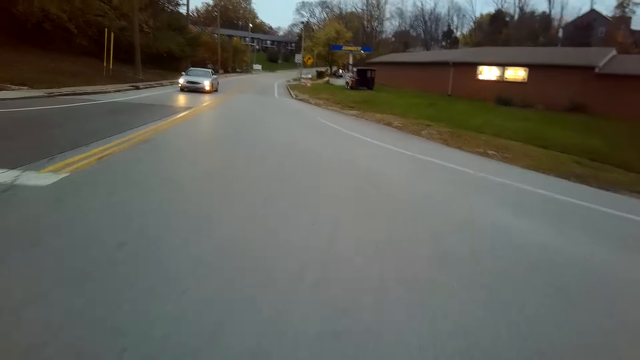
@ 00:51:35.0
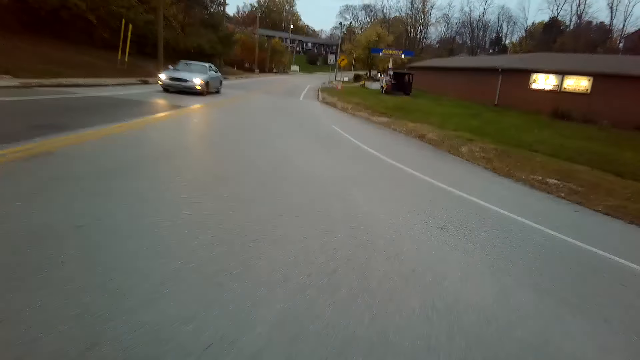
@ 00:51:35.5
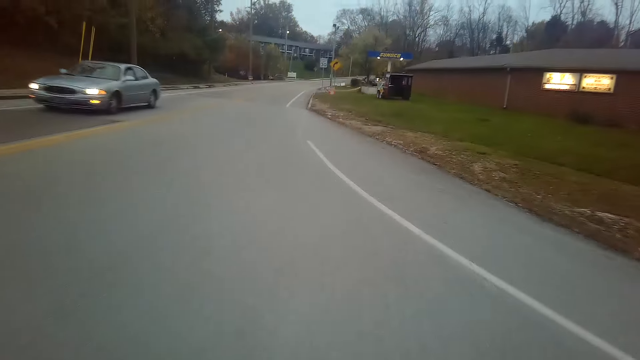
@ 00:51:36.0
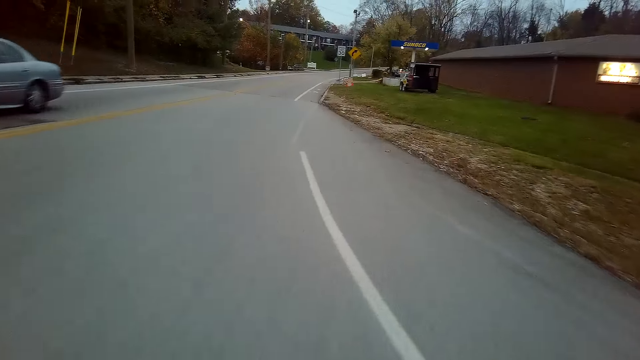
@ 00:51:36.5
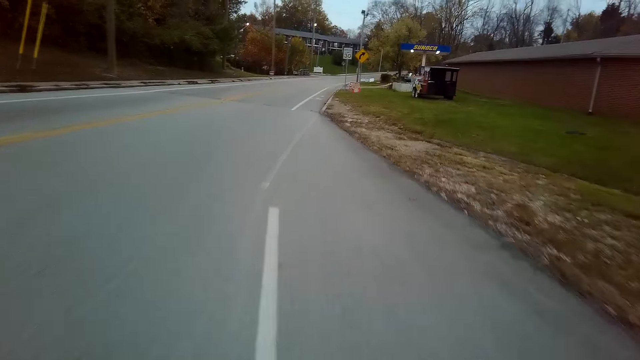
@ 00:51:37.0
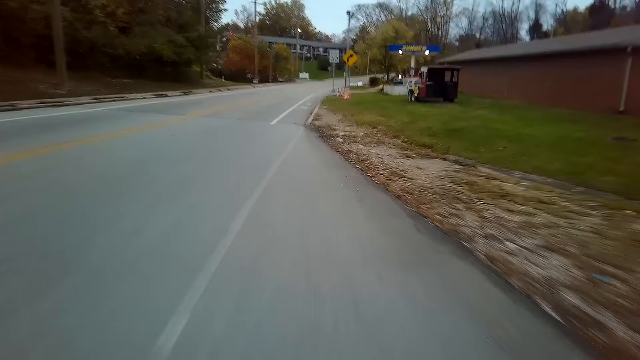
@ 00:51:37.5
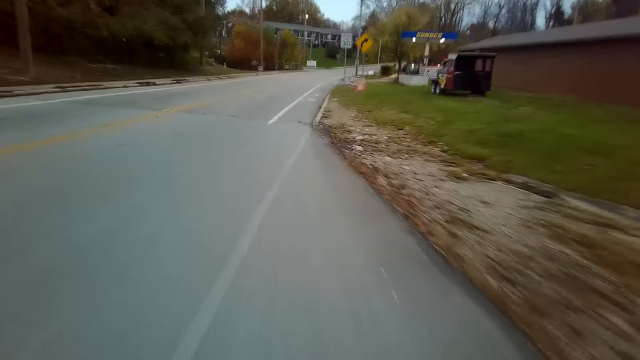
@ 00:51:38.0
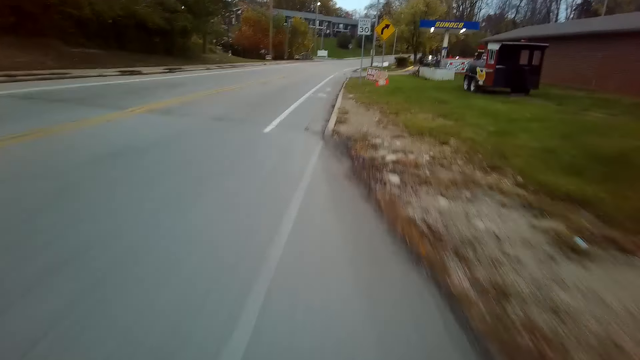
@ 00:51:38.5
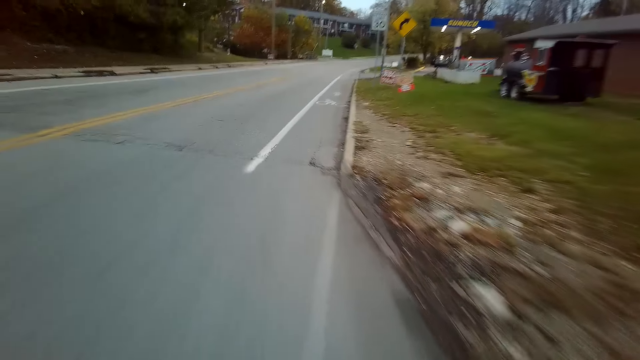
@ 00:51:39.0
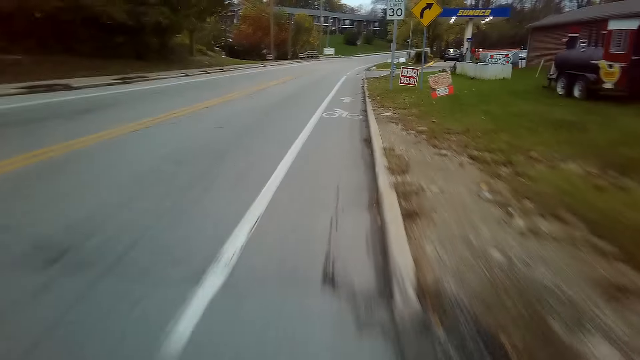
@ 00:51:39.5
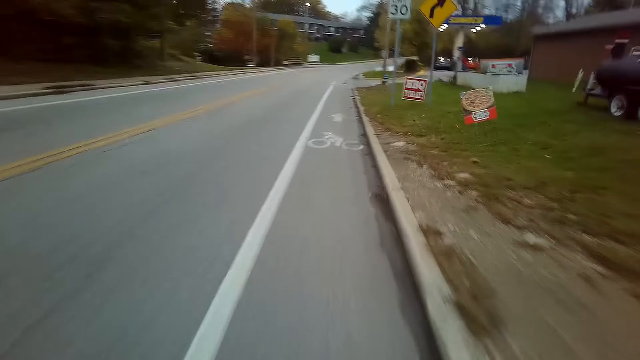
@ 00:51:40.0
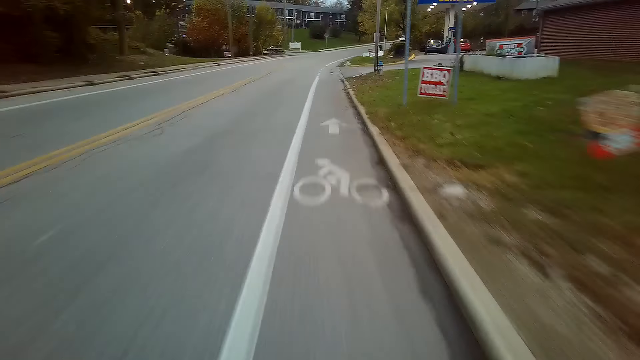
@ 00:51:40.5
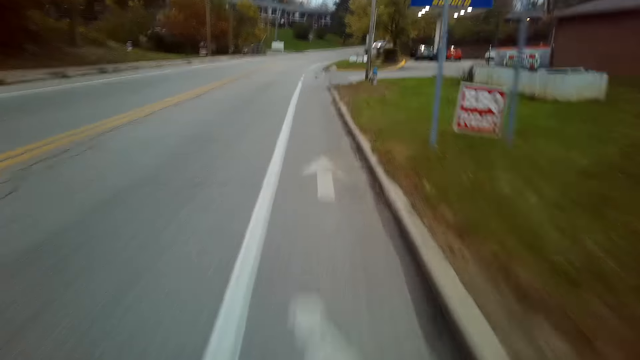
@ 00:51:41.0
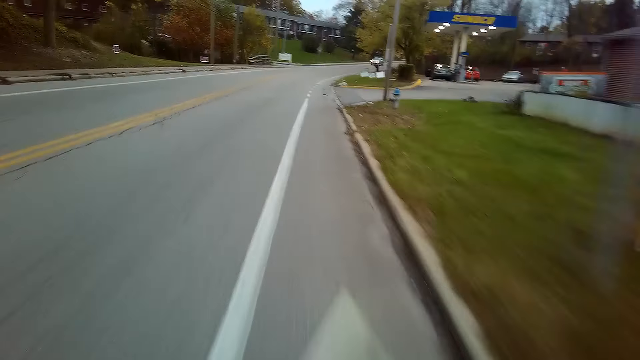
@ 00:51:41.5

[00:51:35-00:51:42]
The camera wearer rides a bicycle on a tarmac road.
